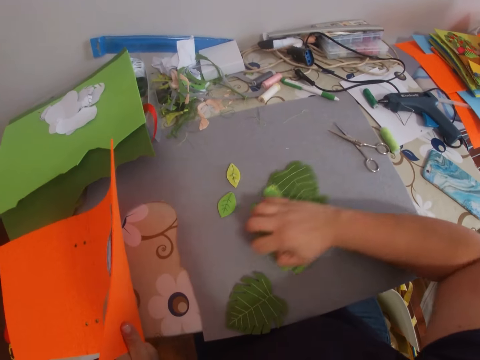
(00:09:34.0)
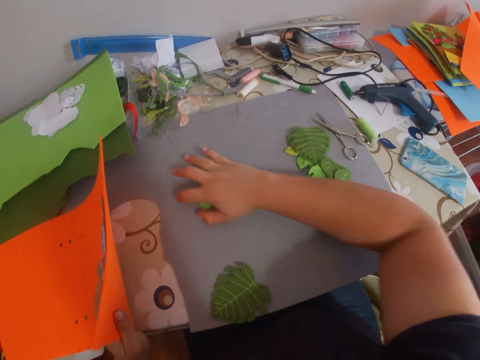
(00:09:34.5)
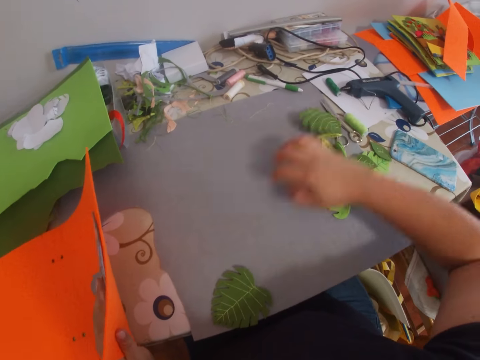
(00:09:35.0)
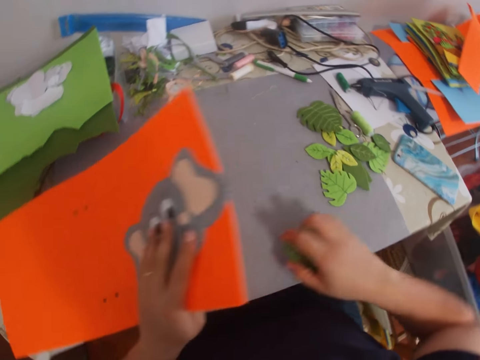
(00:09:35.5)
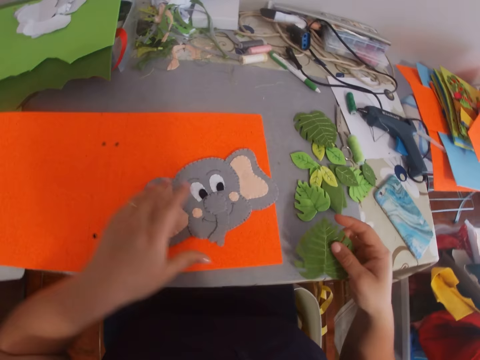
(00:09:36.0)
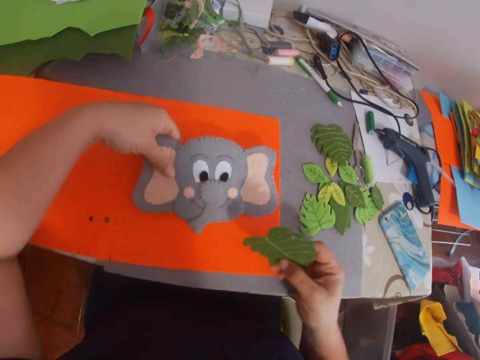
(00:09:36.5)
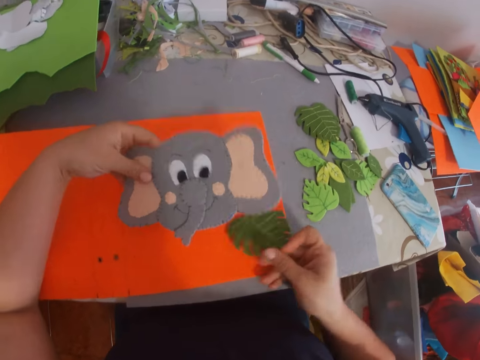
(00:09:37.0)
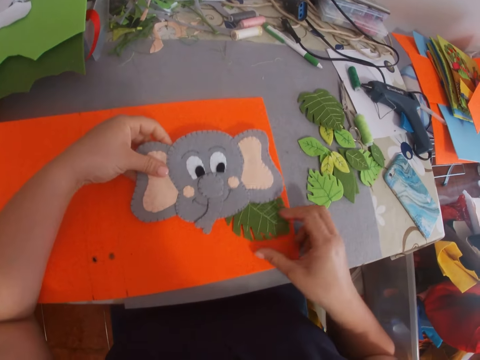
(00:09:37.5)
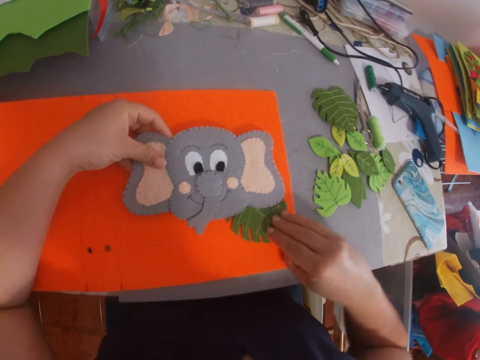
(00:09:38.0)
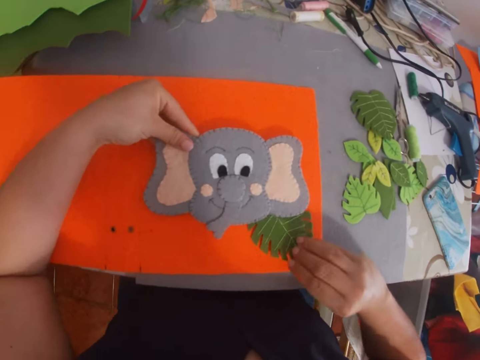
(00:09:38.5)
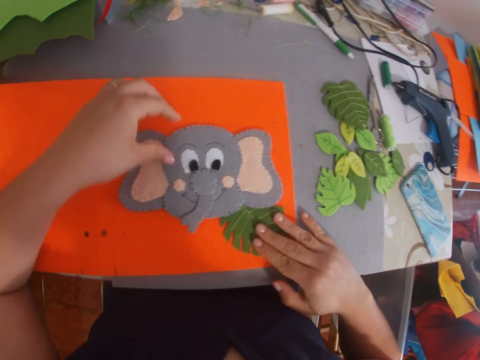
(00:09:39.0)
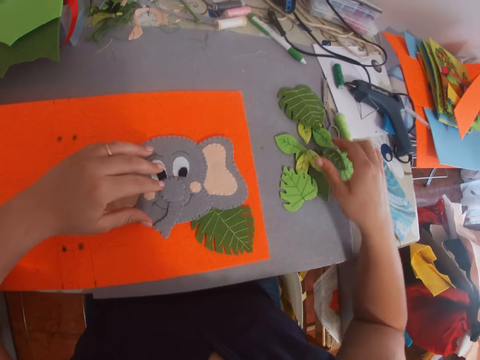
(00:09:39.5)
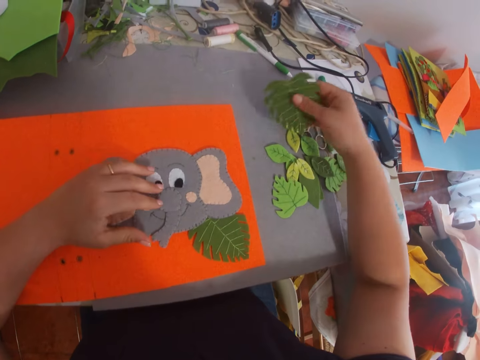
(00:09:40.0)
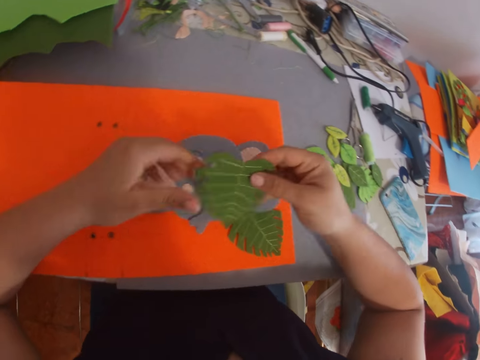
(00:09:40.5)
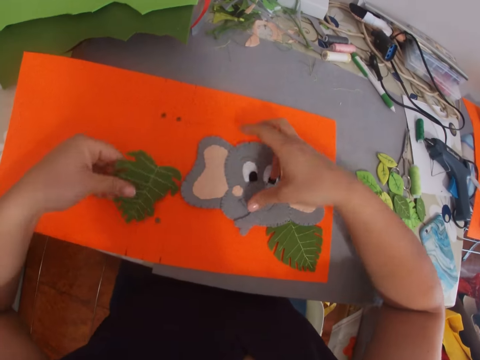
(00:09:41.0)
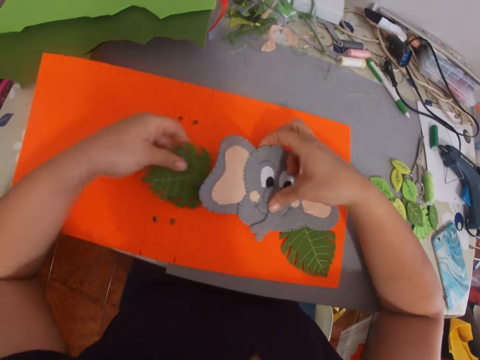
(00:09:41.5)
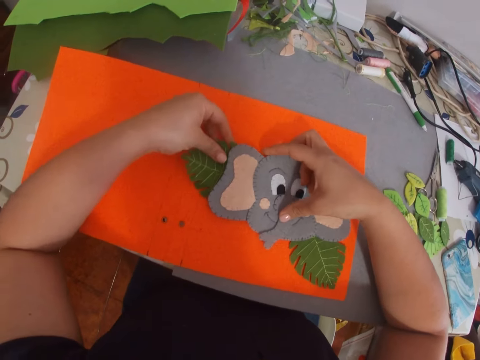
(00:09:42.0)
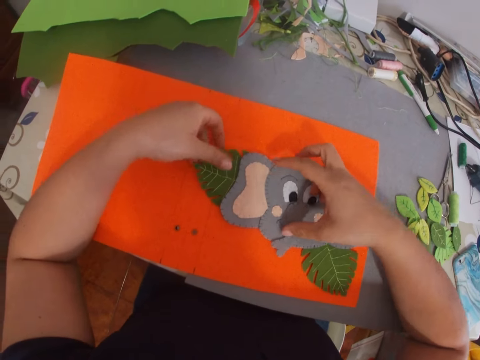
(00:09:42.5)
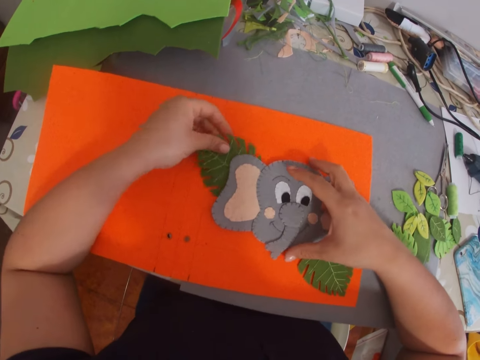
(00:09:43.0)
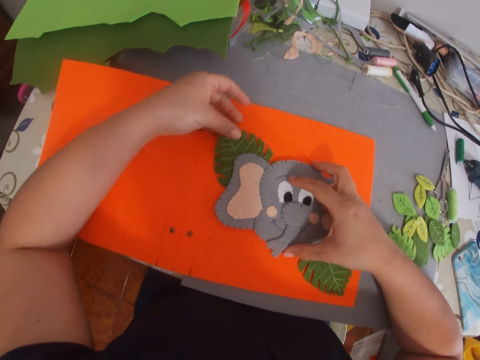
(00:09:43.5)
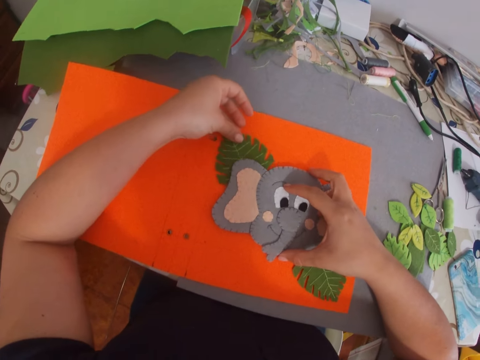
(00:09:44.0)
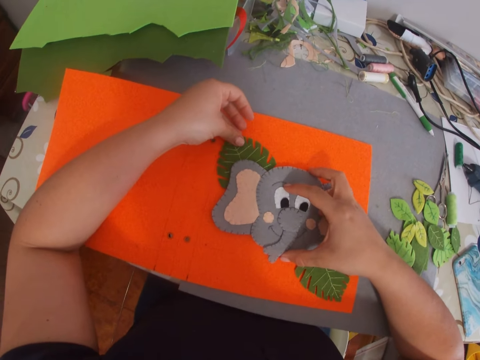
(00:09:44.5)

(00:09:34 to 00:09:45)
The camera wearer moves pieces of craft material from the table. They arrange pieces of craft material or paper on the paper. They put a piece of craft material on the manila paper, pick a piece of craft material from the table and put a piece of craft material on the manila paper.

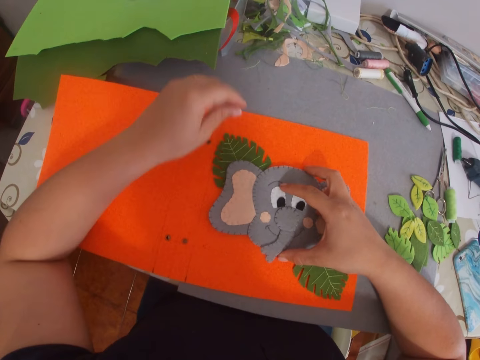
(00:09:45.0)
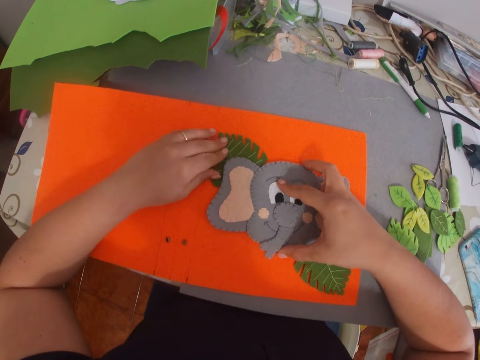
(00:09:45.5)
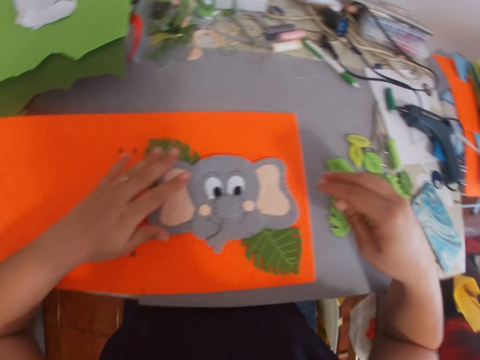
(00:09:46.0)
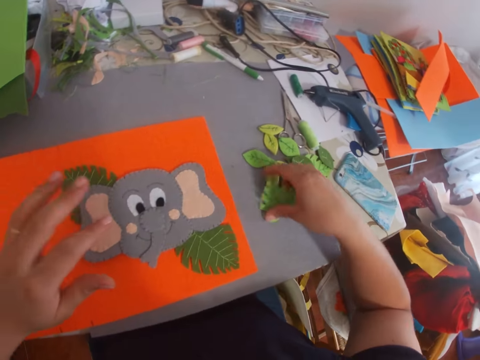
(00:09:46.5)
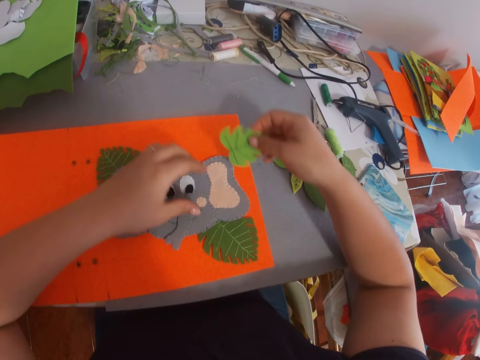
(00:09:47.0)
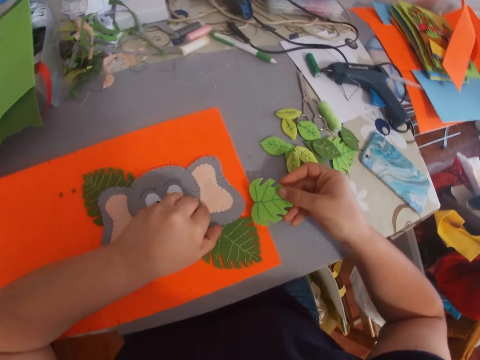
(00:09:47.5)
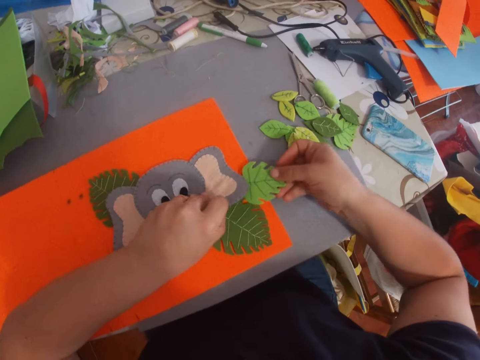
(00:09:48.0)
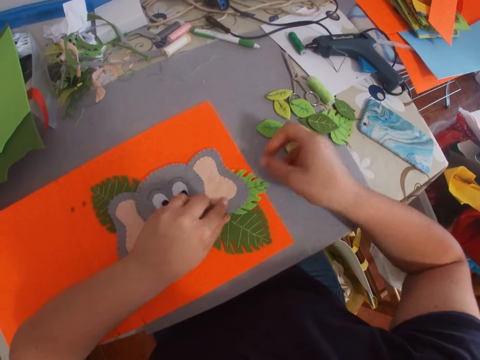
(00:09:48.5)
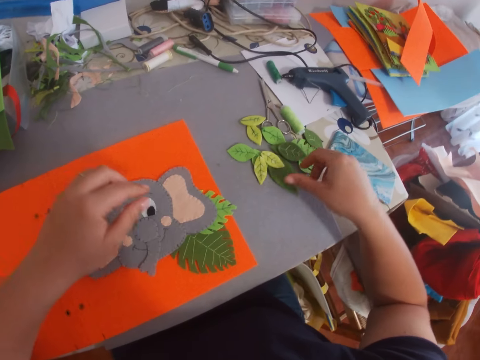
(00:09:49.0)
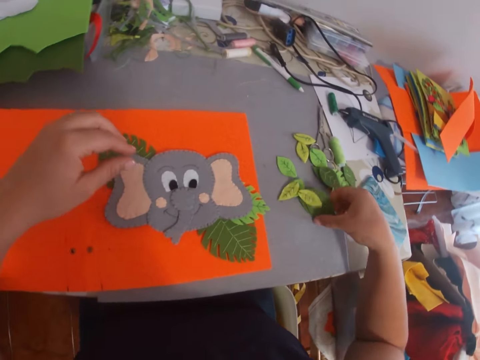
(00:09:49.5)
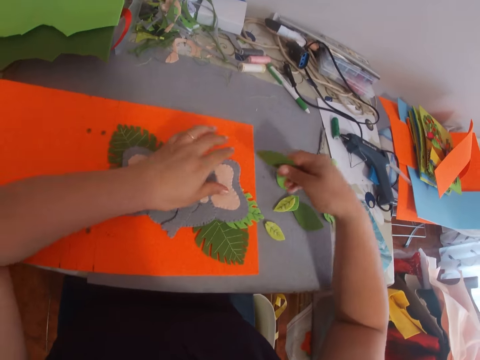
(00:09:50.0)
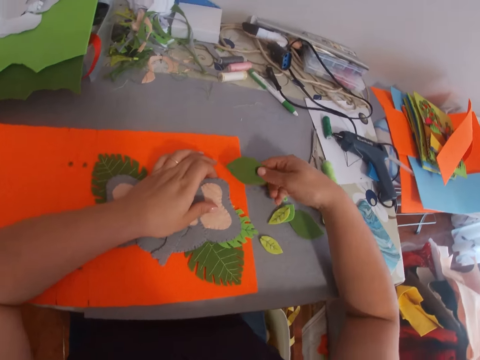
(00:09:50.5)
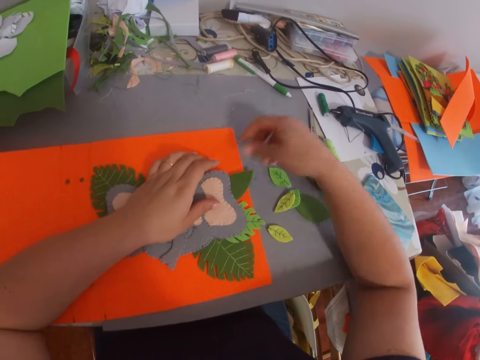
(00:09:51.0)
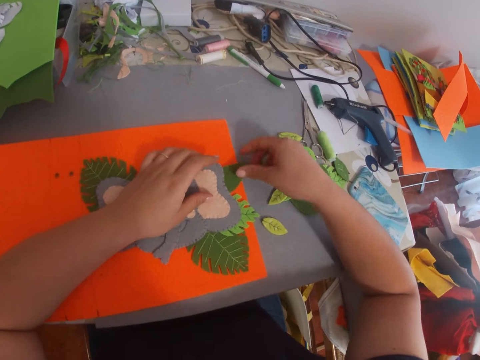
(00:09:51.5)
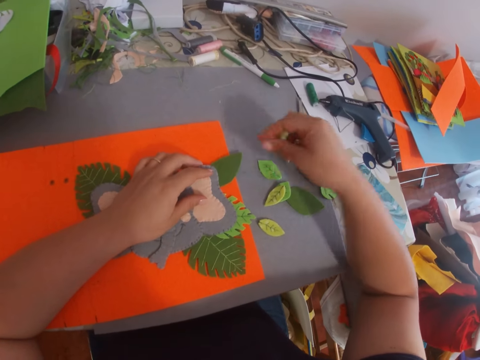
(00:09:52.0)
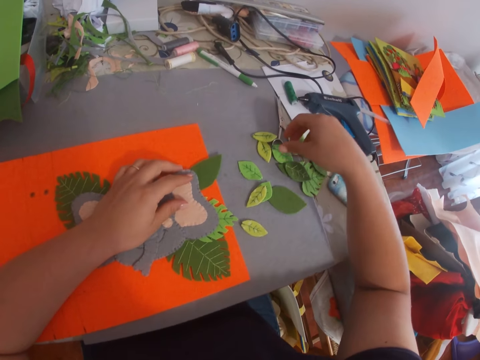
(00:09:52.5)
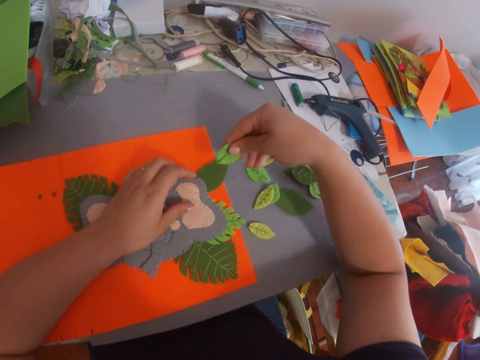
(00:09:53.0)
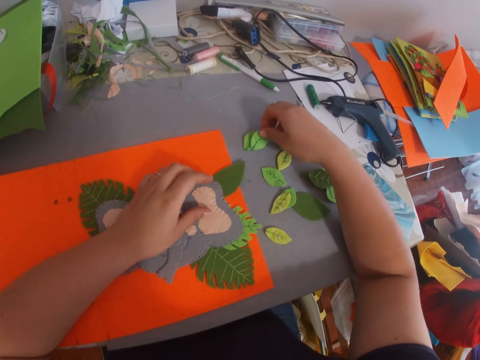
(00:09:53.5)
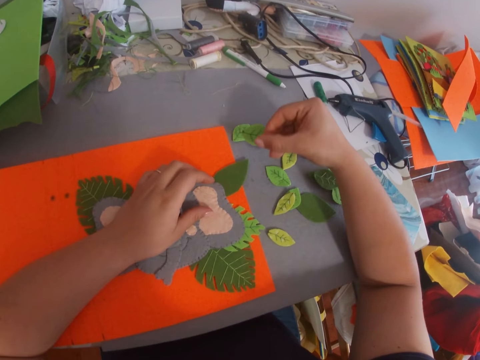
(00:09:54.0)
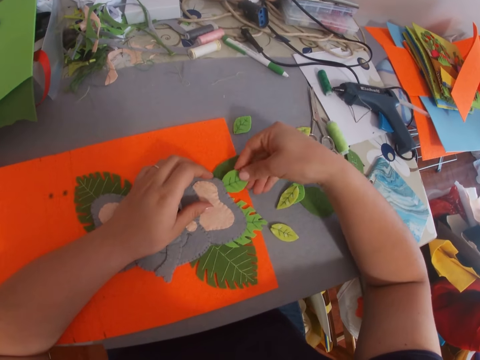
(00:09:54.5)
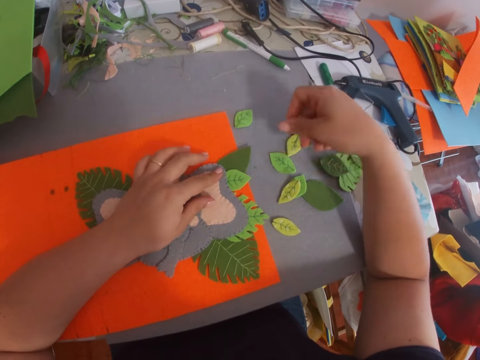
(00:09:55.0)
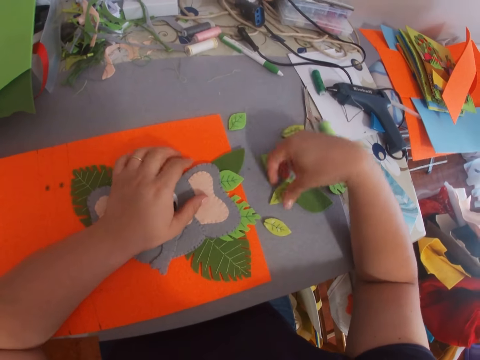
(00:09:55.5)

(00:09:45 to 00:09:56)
The camera wearer picks a piece of craft material from the table. They put a piece of craft material on the manila paper. They pick a piece of craft material from the table. They put pieces of craft material on the manila paper.

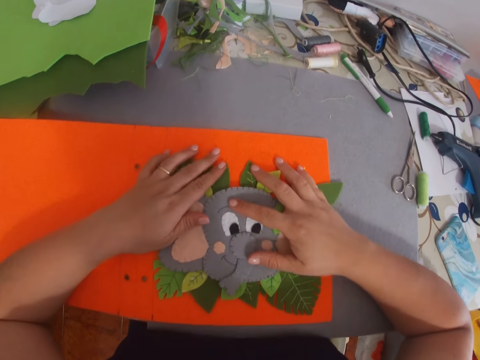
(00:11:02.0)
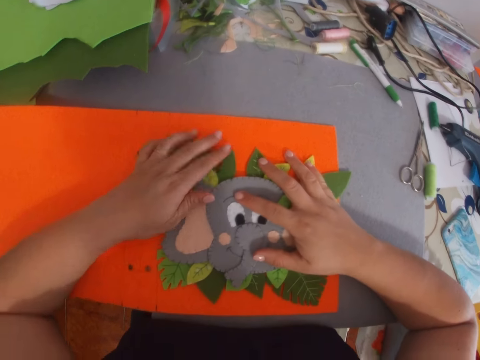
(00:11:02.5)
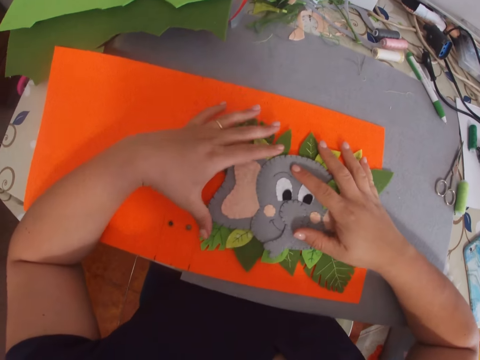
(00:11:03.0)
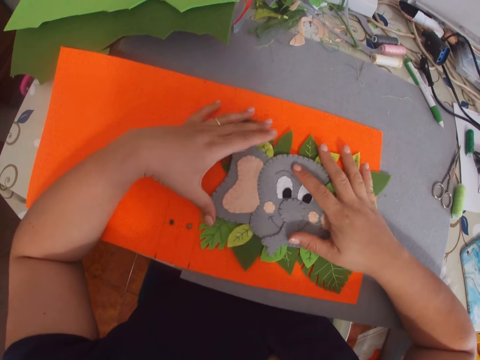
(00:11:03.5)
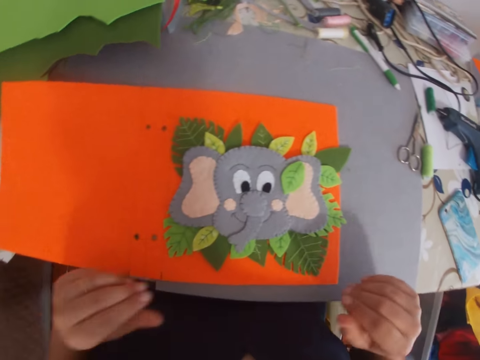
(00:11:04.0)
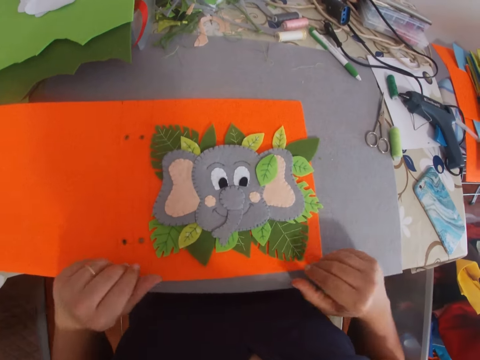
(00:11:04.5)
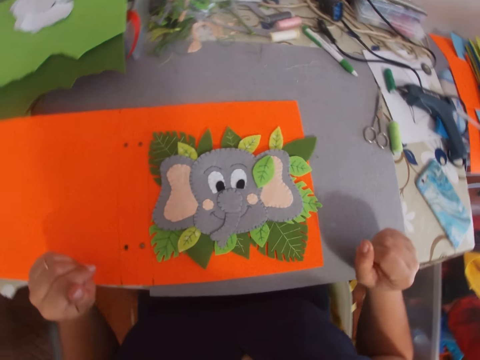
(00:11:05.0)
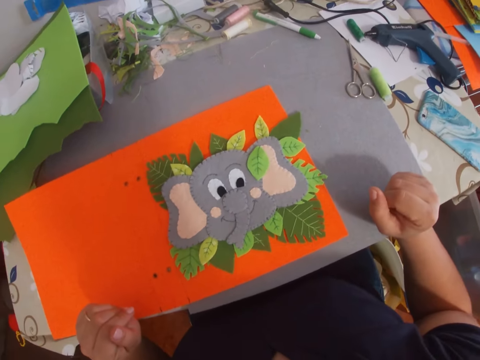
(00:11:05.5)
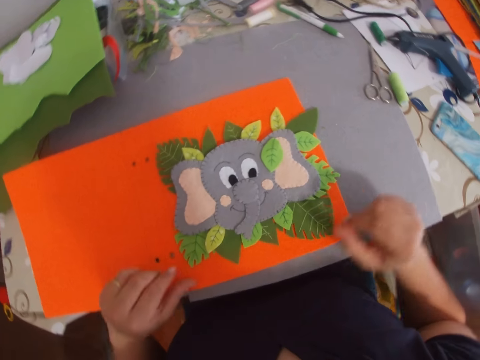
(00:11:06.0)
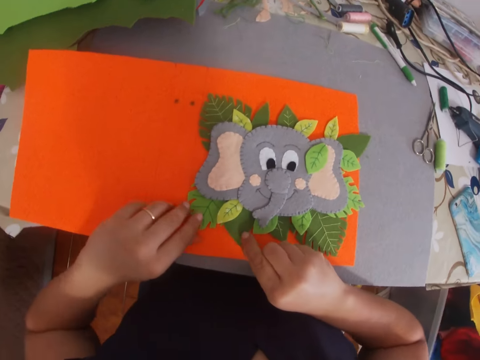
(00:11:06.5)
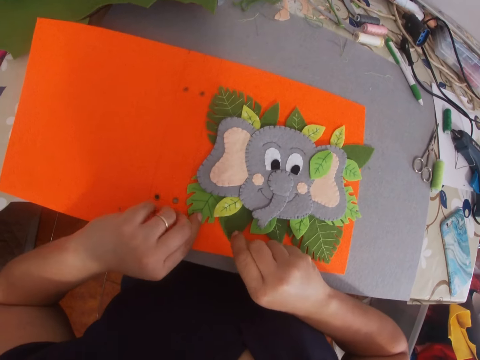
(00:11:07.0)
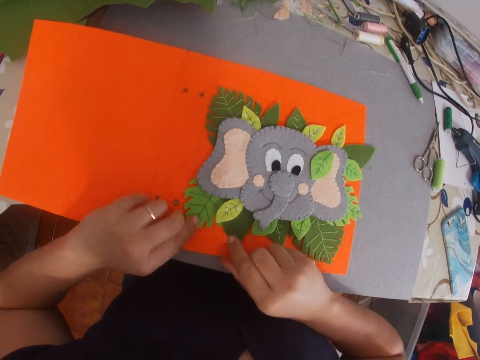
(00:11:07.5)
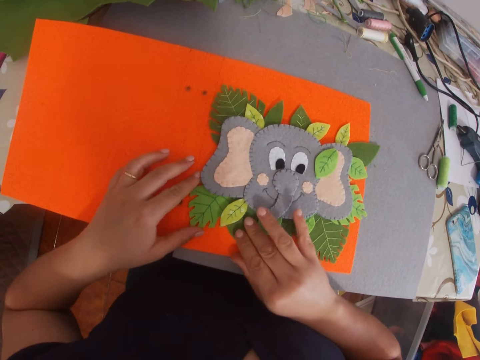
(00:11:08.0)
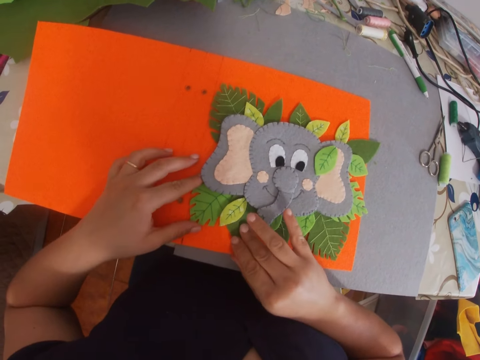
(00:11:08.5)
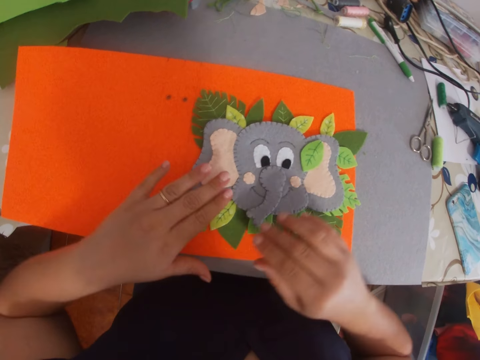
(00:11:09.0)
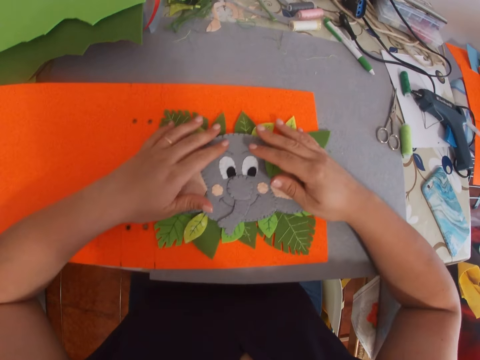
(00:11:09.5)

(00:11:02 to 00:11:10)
The camera wearer aligns craft material on the manila paper. They look at the papers. They arrange the craft material on the manila paper.
